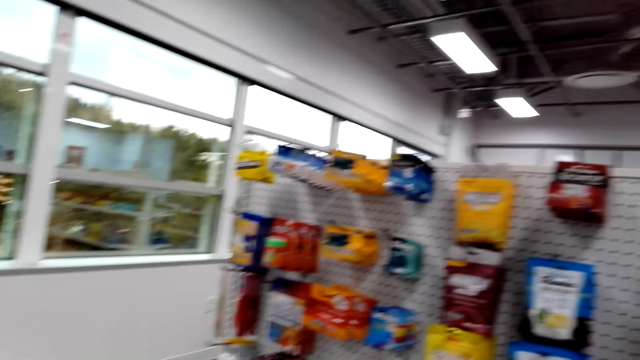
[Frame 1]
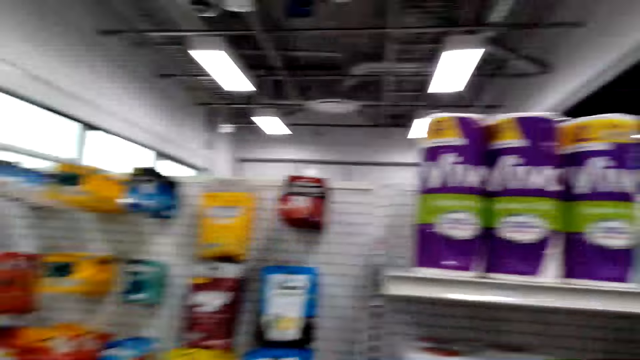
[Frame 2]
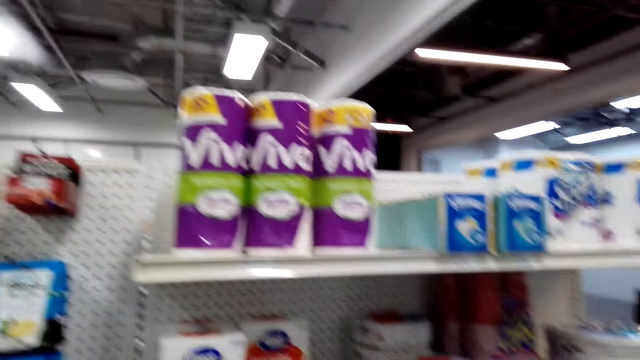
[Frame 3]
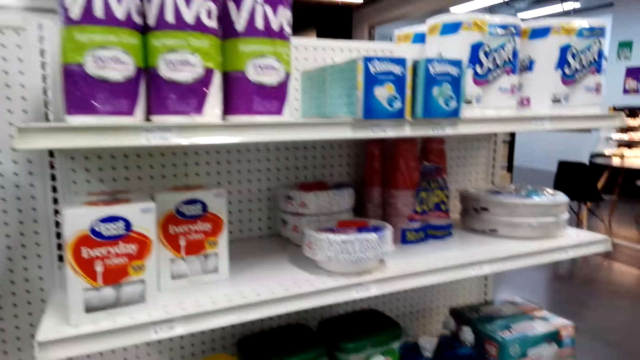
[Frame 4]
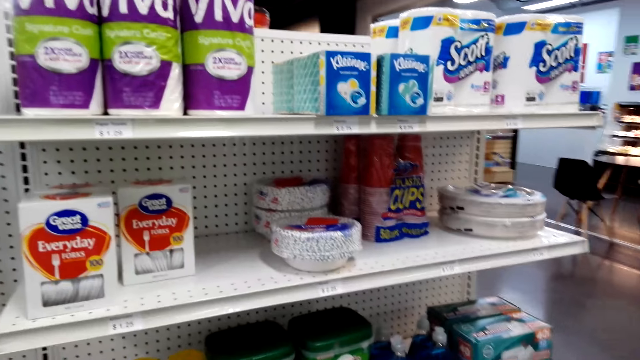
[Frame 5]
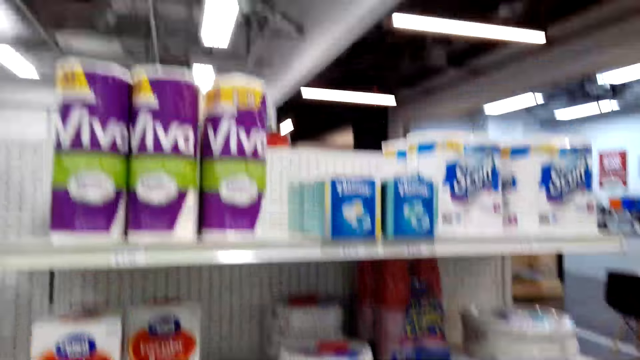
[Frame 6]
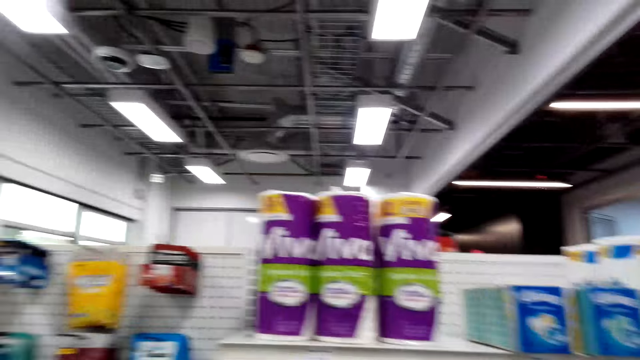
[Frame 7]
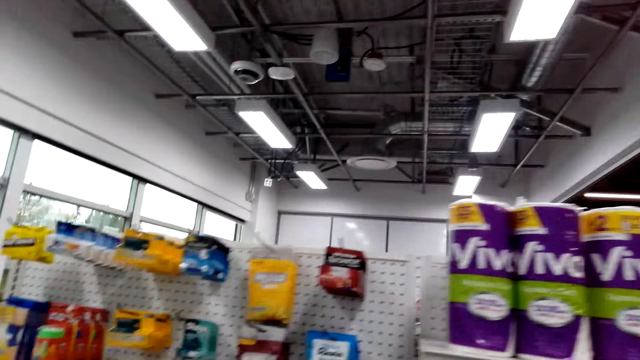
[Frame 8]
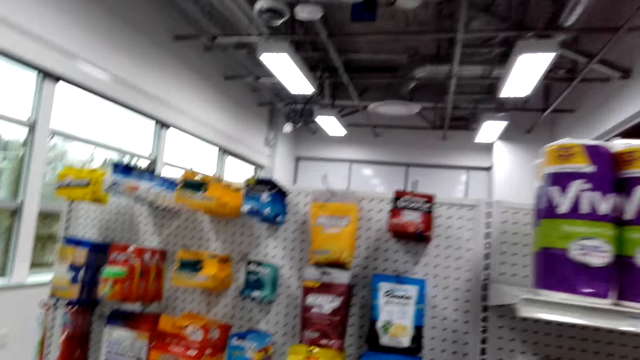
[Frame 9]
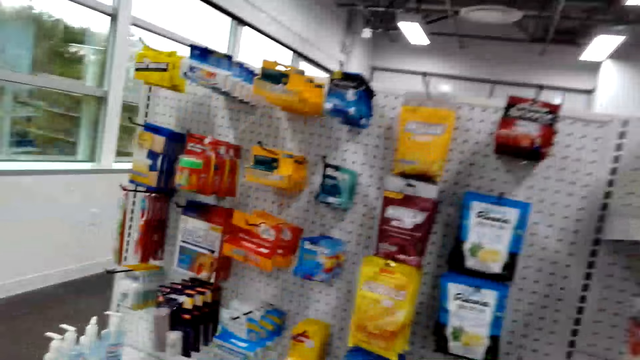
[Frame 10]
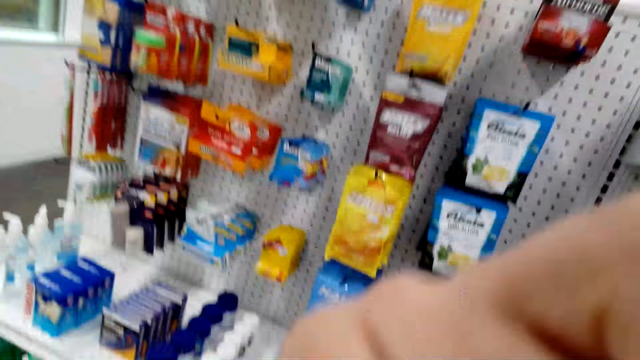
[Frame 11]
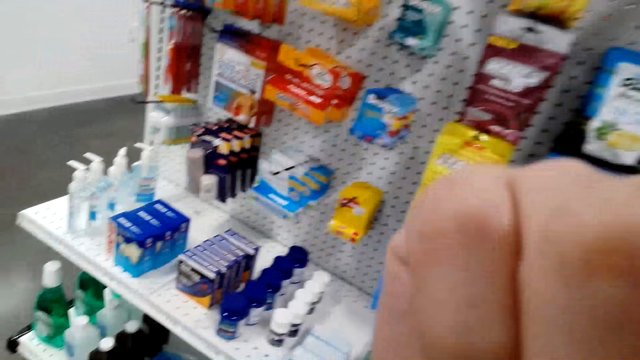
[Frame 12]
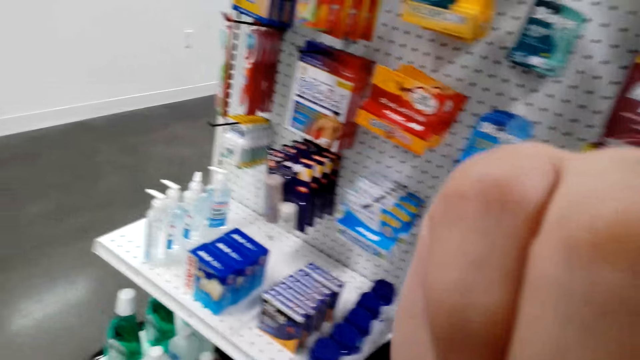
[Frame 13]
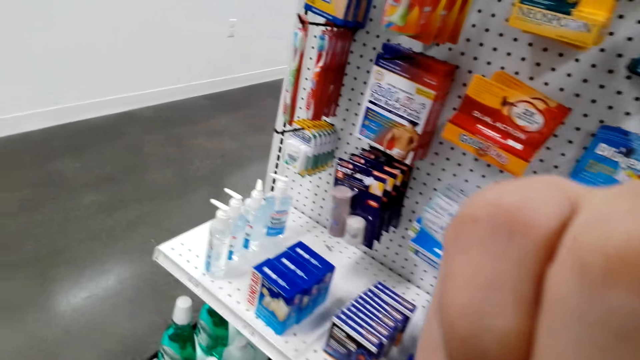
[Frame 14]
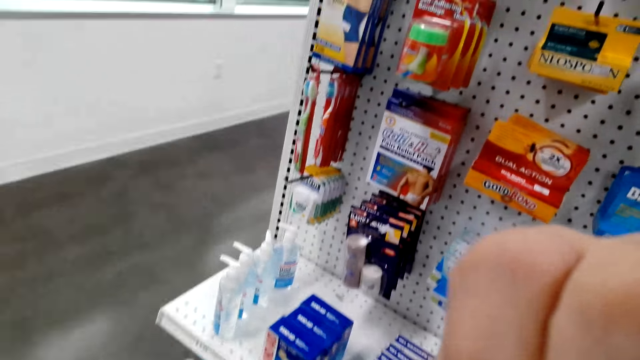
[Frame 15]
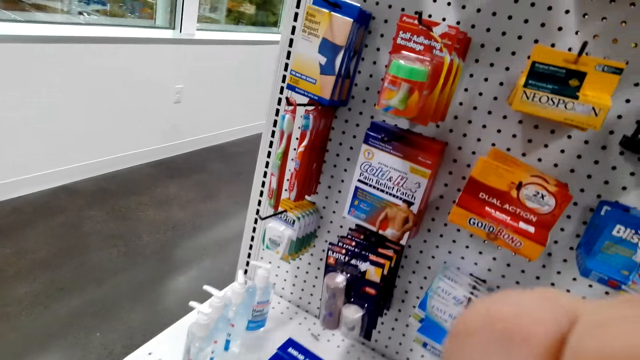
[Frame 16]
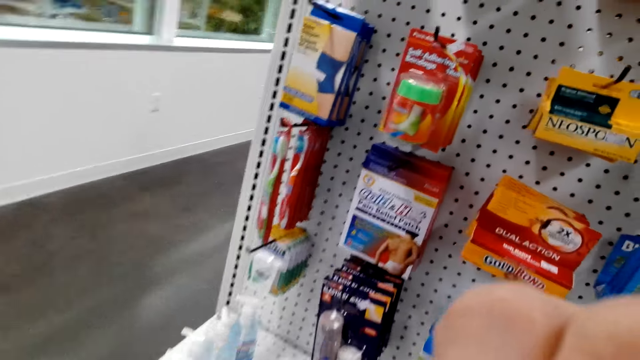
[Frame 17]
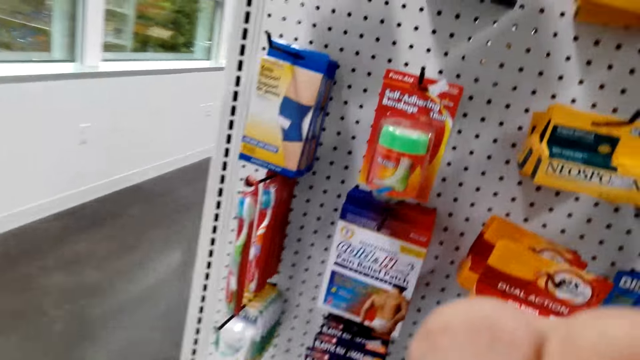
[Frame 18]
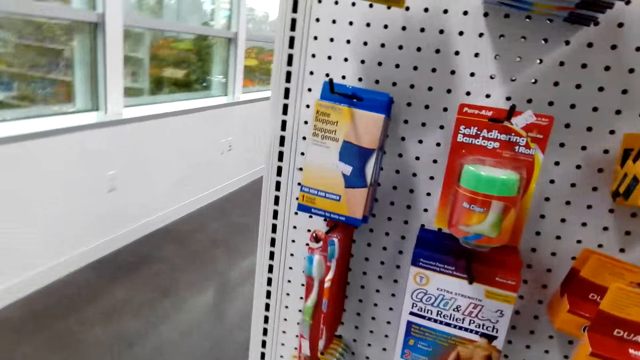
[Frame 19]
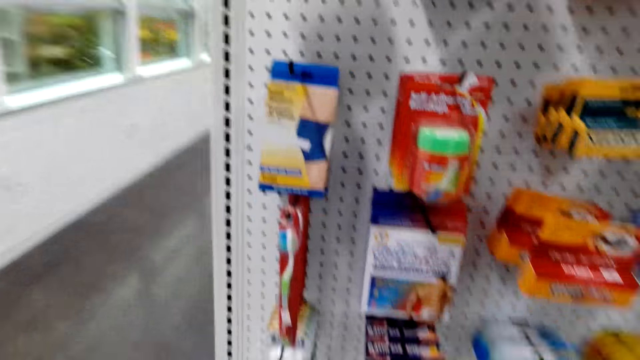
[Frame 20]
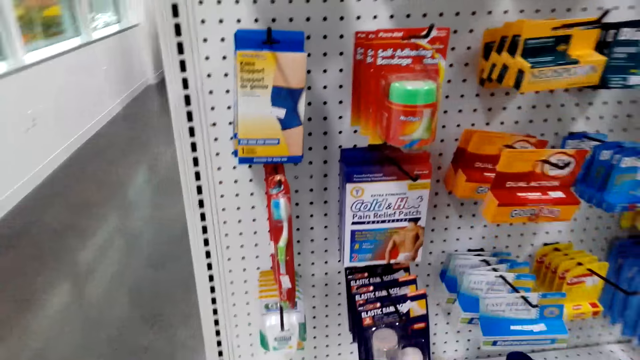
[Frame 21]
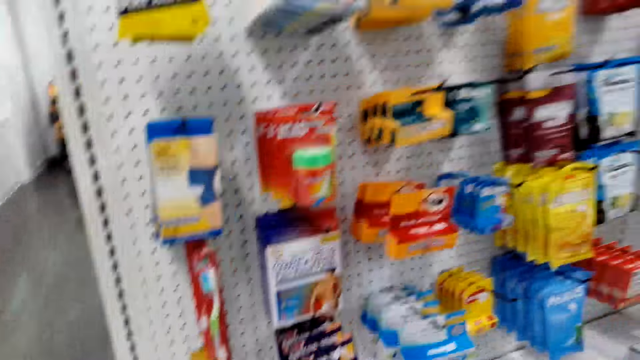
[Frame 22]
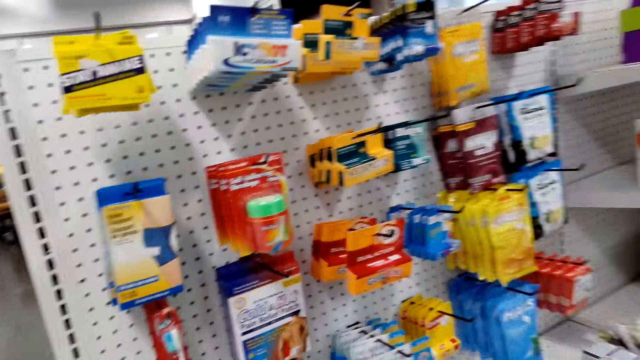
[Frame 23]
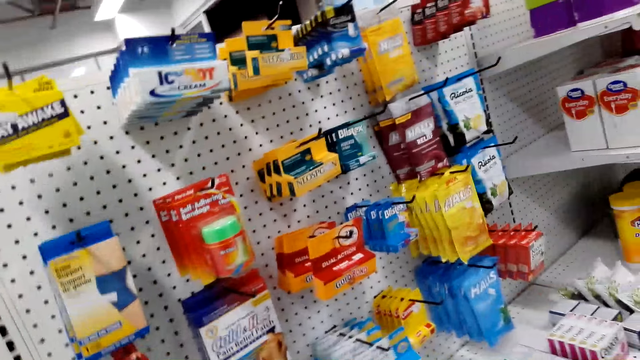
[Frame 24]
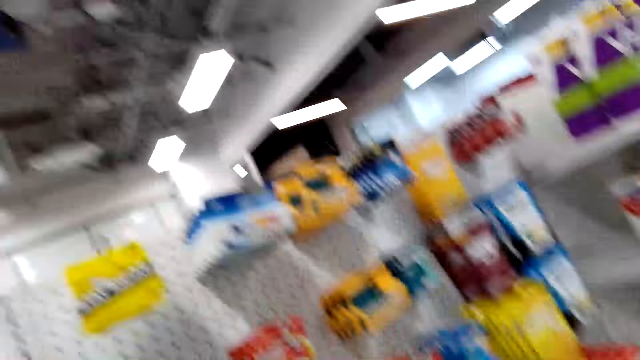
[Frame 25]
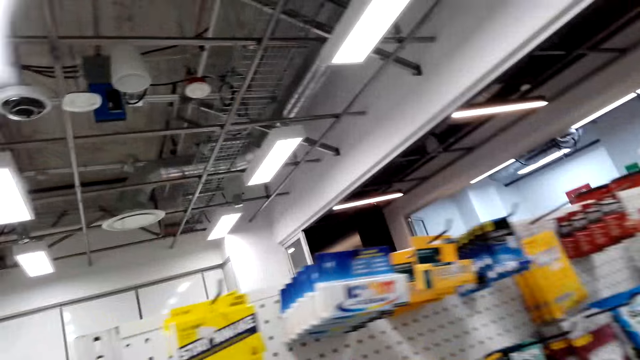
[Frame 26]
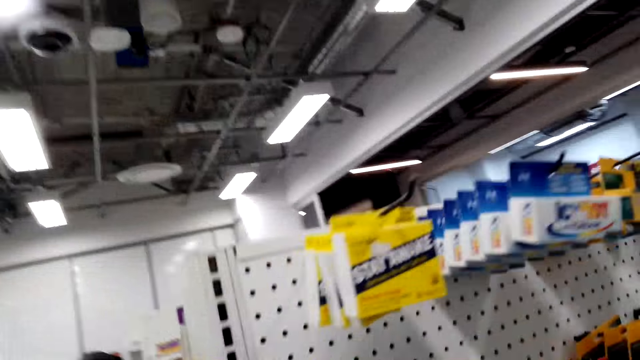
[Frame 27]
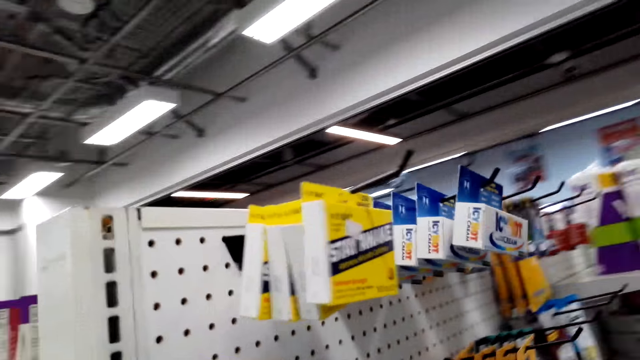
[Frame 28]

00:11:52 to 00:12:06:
The camera wearer raises a hand. They lower the hand. They move around.

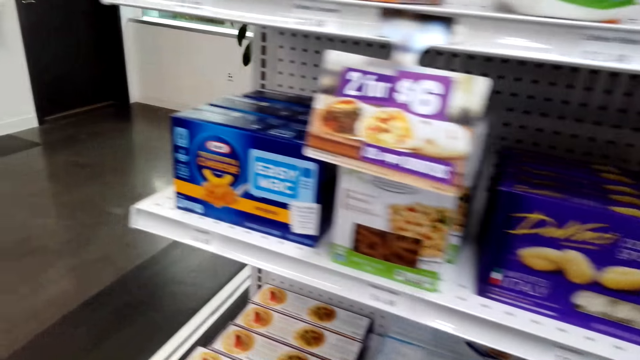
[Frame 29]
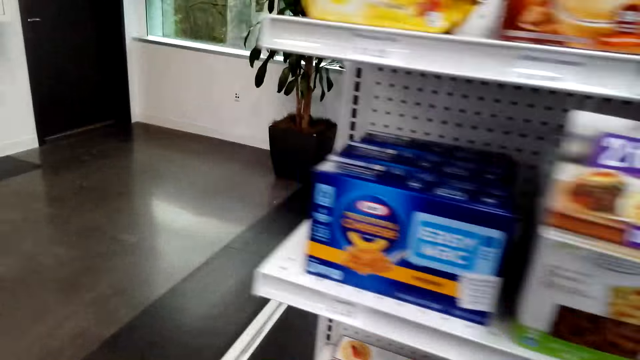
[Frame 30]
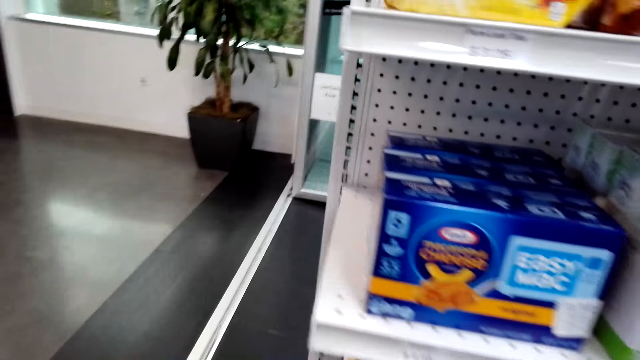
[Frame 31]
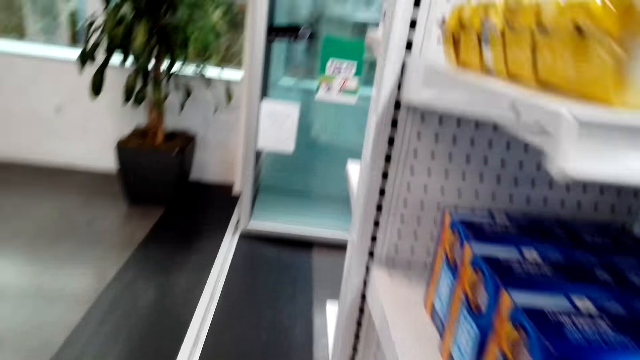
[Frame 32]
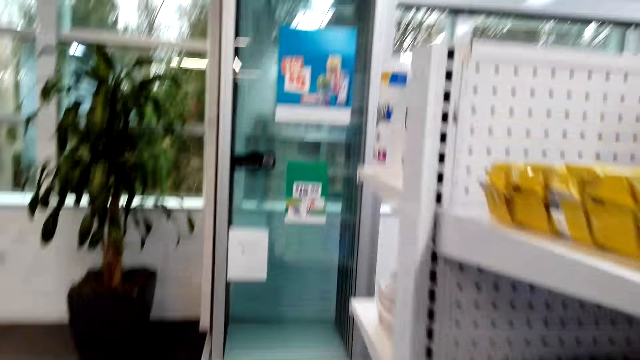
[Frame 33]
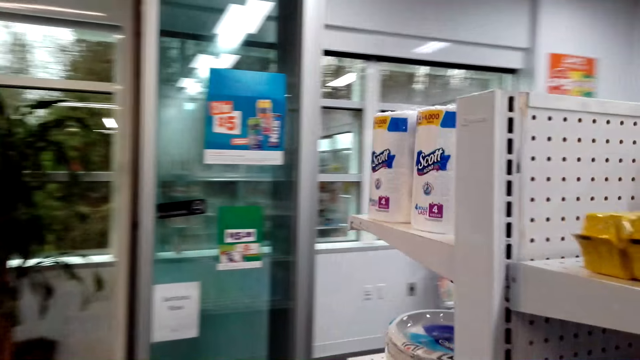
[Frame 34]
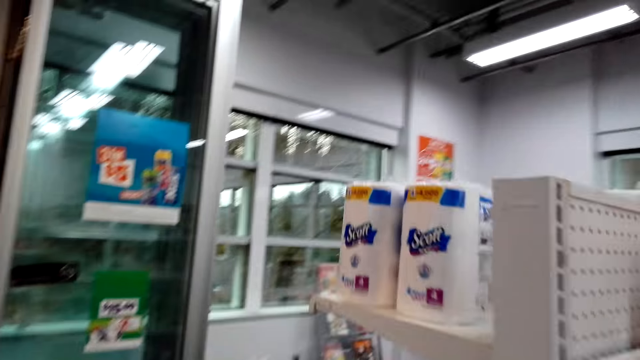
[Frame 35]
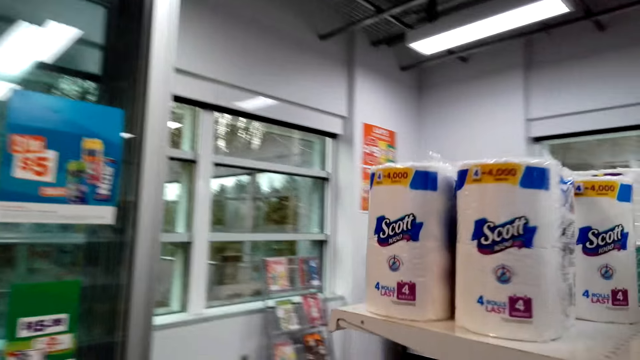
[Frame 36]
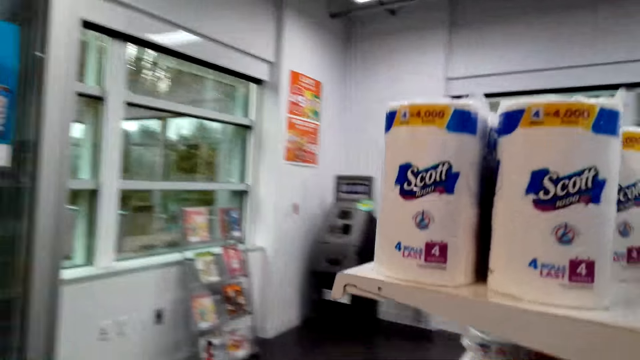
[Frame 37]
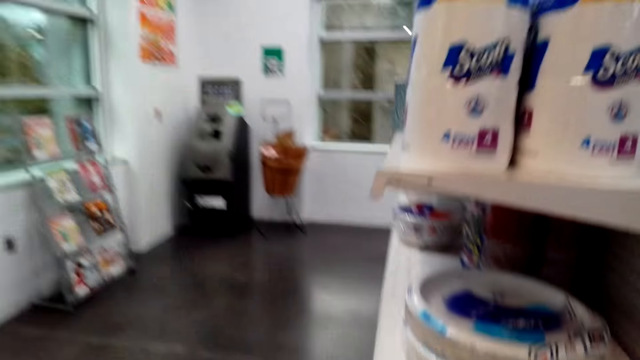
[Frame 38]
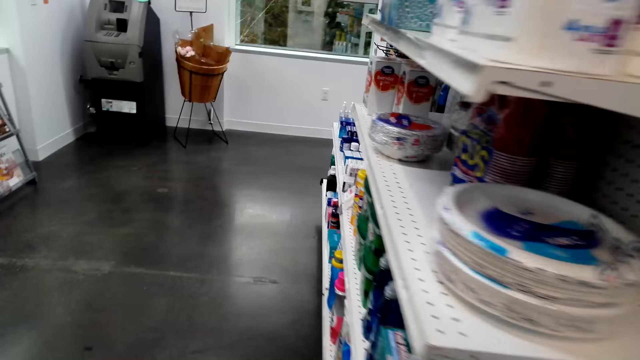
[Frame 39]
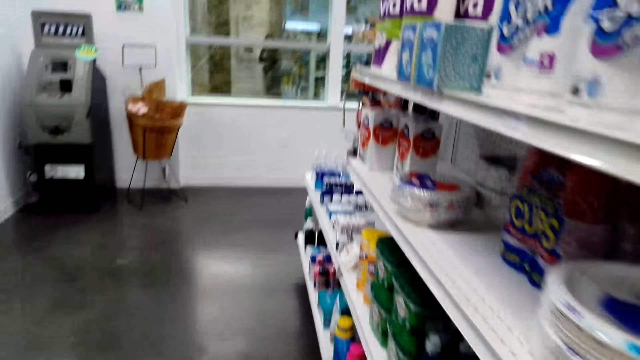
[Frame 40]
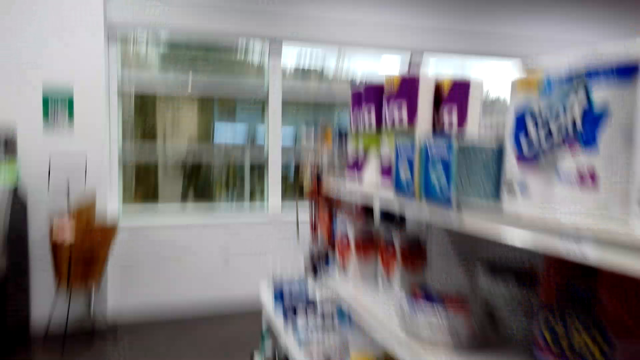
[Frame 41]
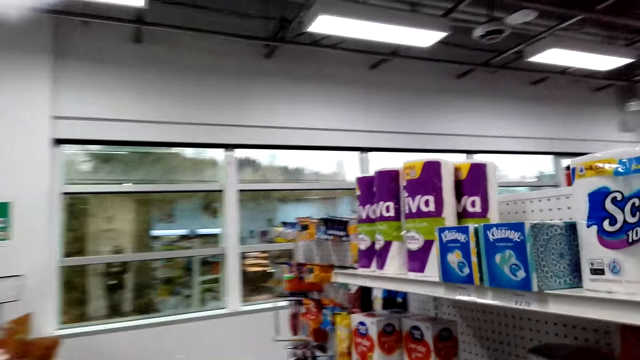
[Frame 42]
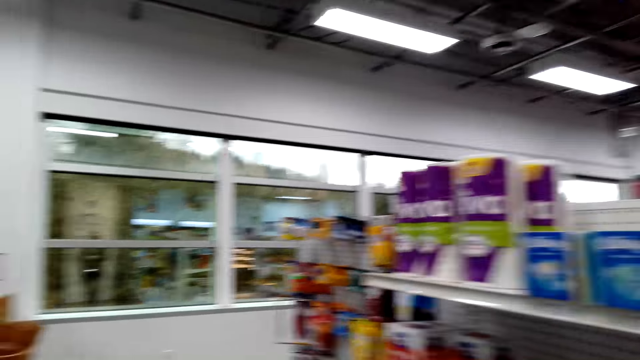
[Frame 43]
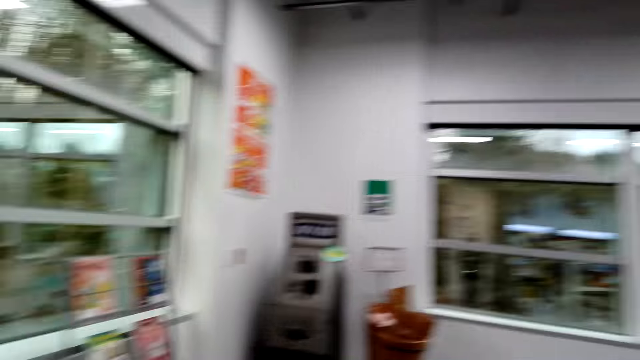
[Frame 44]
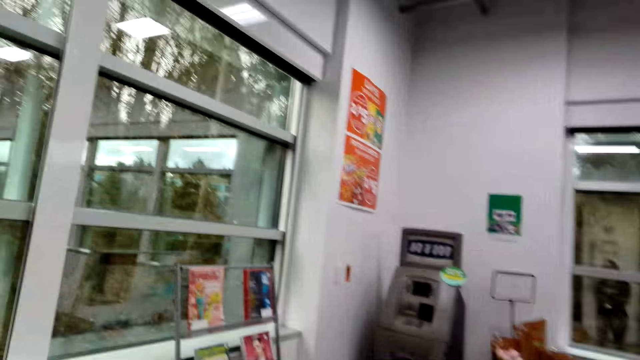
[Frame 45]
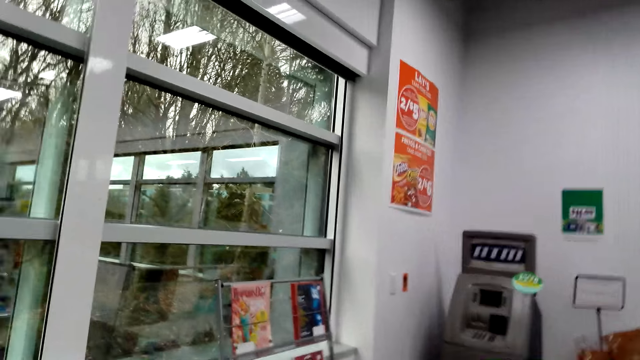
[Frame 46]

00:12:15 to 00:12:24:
The camera wearer walks around the shelf.
